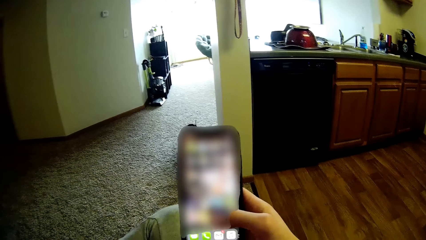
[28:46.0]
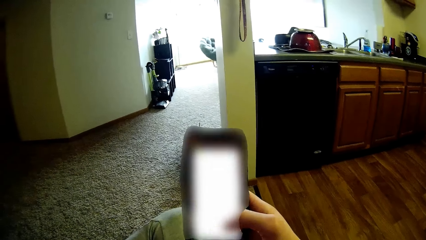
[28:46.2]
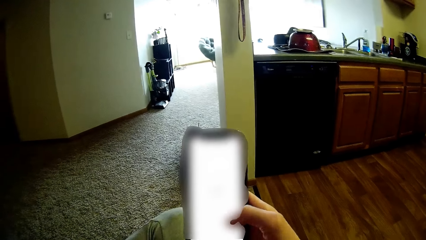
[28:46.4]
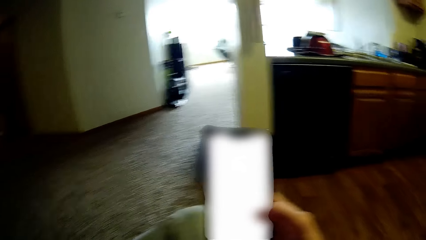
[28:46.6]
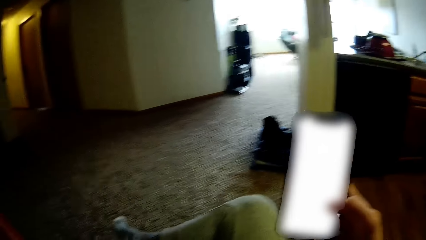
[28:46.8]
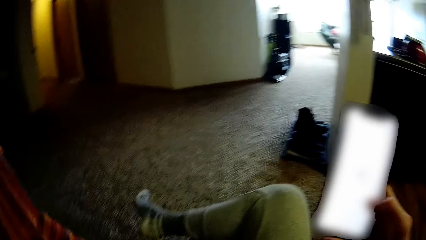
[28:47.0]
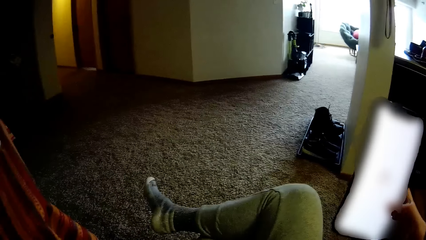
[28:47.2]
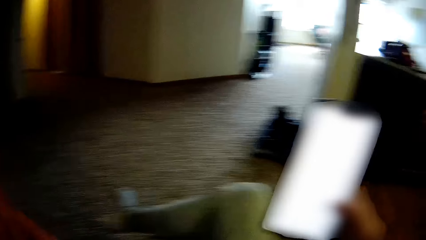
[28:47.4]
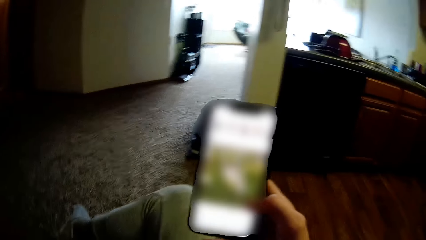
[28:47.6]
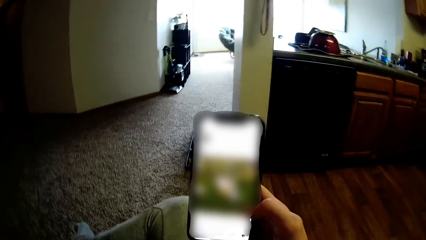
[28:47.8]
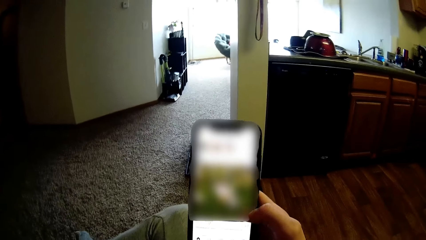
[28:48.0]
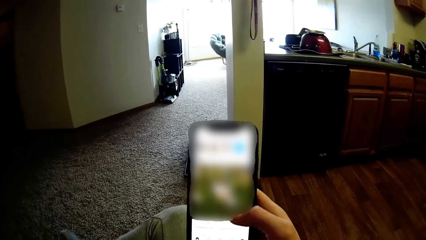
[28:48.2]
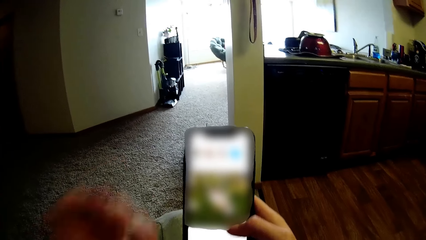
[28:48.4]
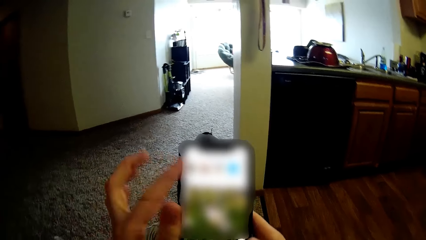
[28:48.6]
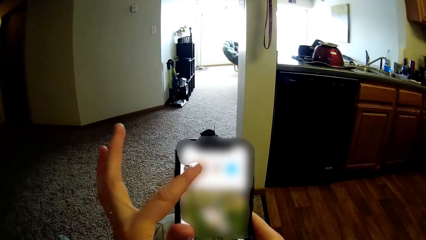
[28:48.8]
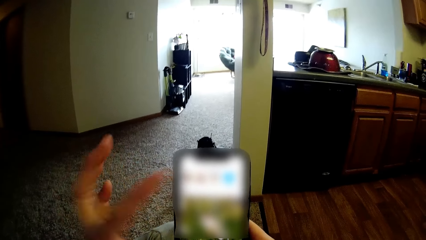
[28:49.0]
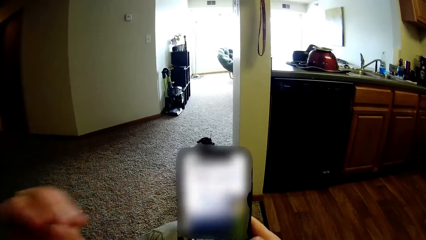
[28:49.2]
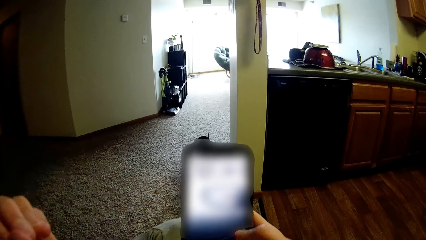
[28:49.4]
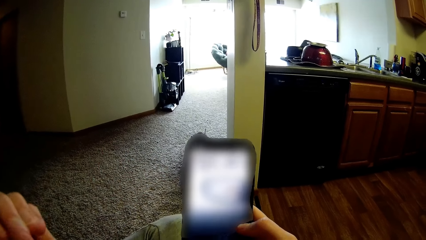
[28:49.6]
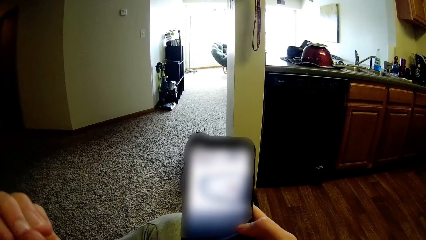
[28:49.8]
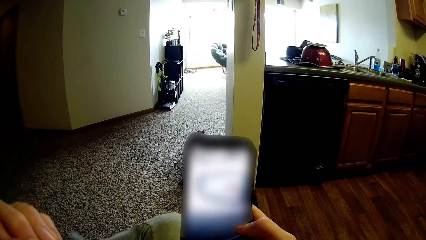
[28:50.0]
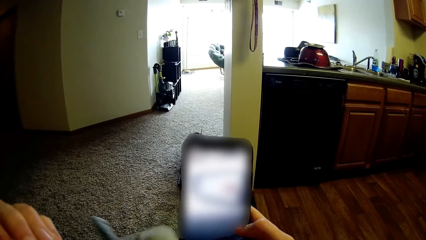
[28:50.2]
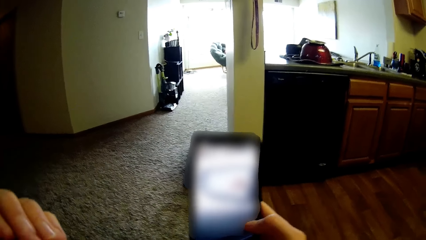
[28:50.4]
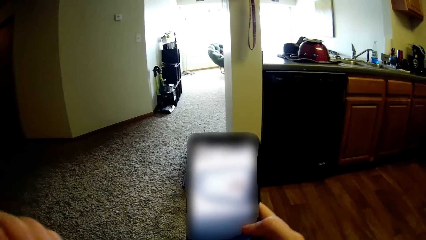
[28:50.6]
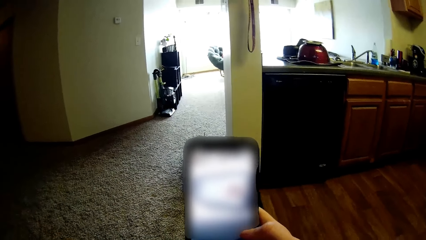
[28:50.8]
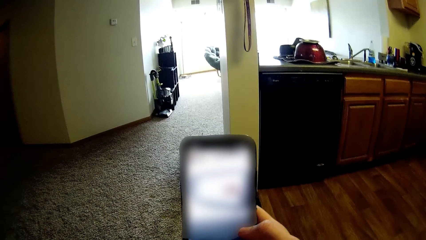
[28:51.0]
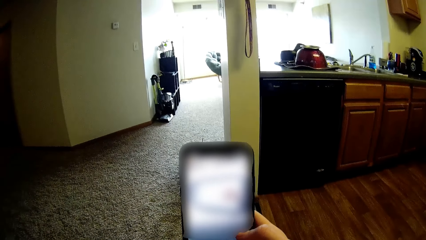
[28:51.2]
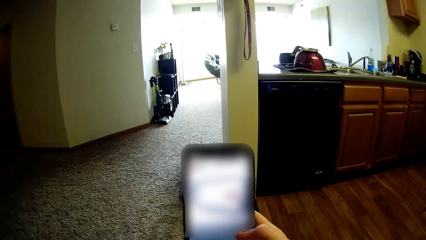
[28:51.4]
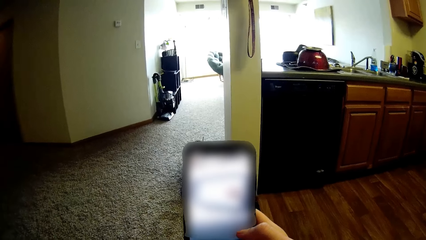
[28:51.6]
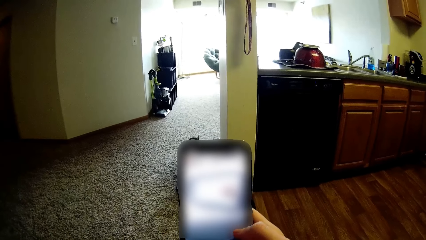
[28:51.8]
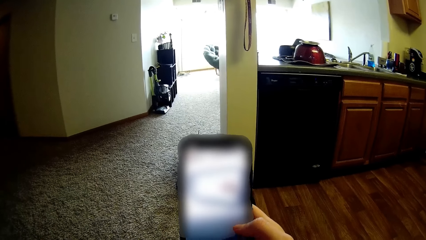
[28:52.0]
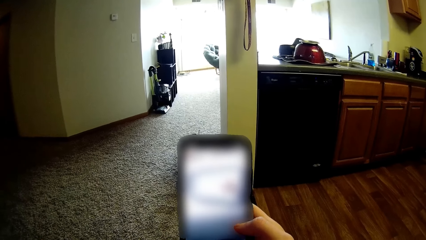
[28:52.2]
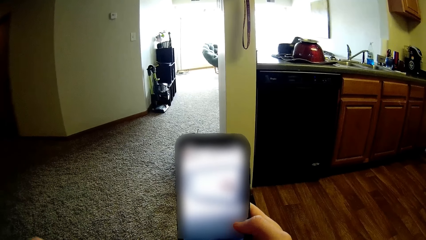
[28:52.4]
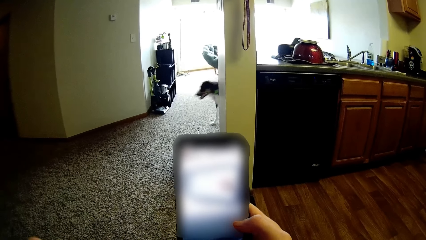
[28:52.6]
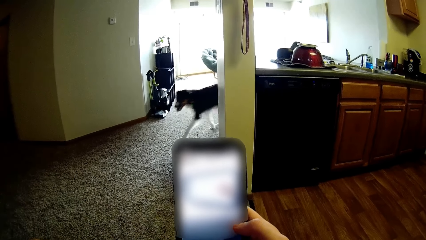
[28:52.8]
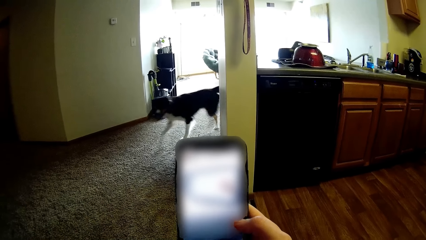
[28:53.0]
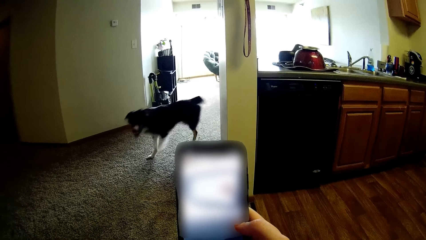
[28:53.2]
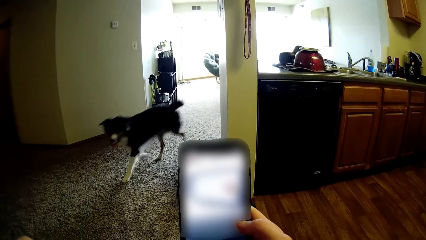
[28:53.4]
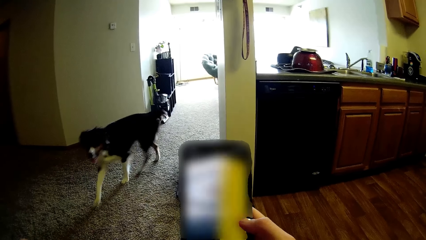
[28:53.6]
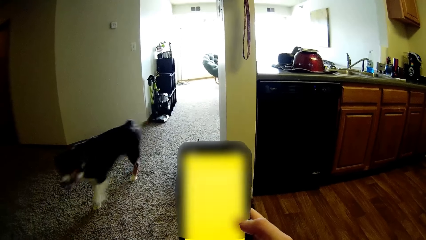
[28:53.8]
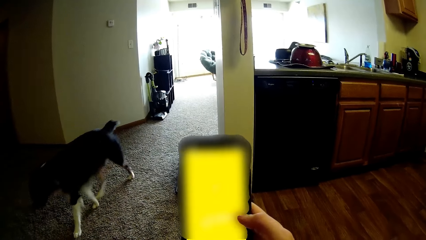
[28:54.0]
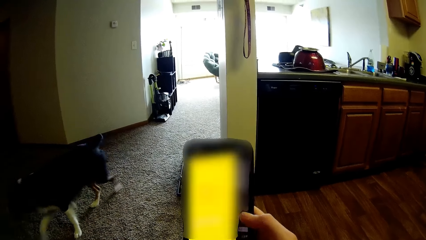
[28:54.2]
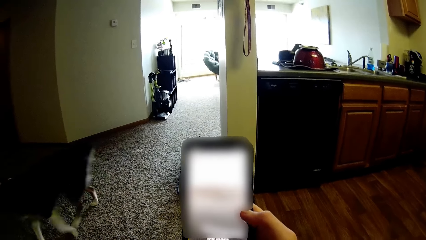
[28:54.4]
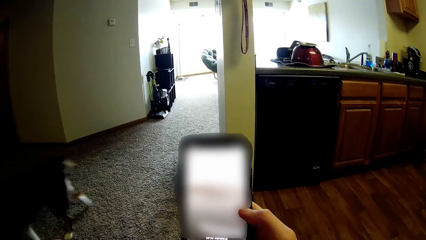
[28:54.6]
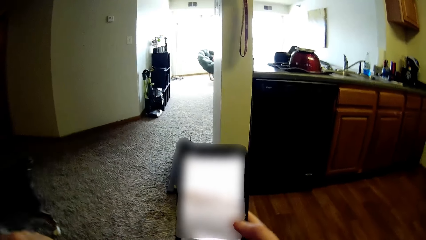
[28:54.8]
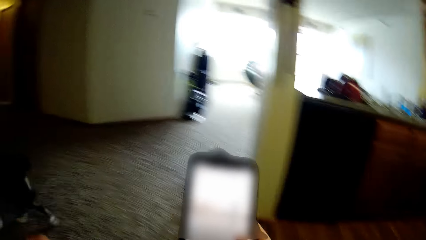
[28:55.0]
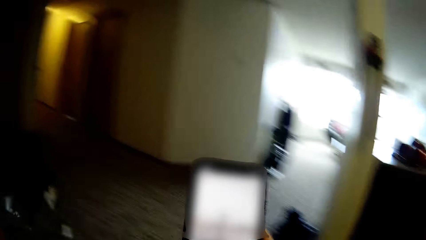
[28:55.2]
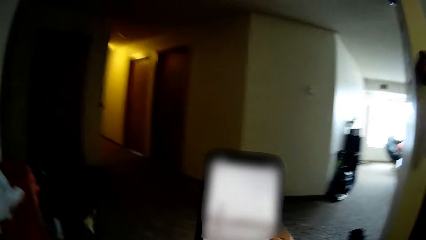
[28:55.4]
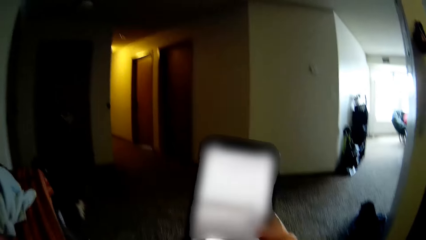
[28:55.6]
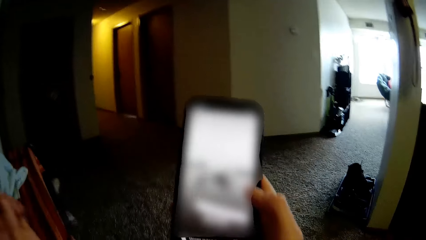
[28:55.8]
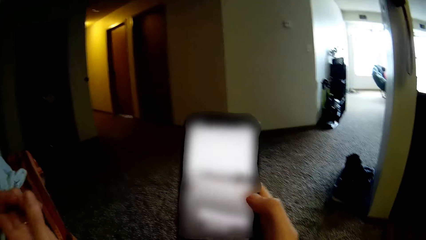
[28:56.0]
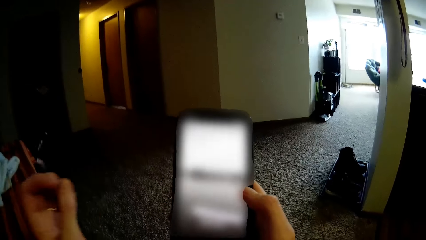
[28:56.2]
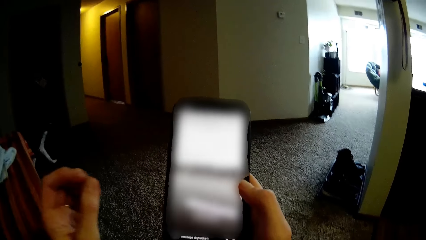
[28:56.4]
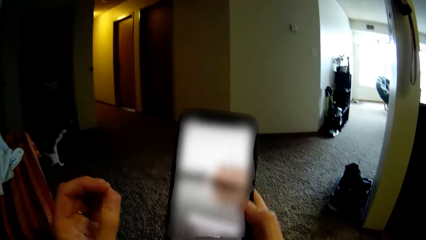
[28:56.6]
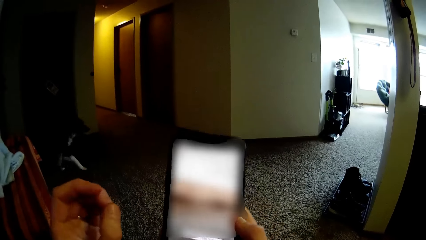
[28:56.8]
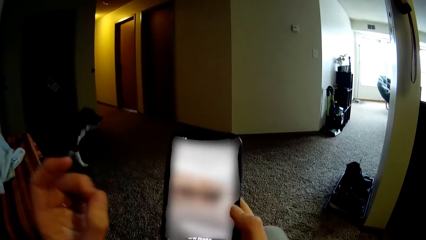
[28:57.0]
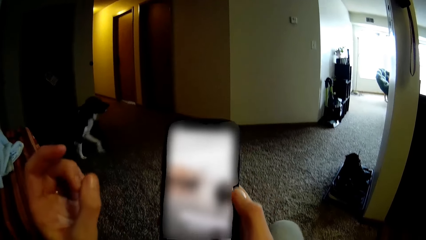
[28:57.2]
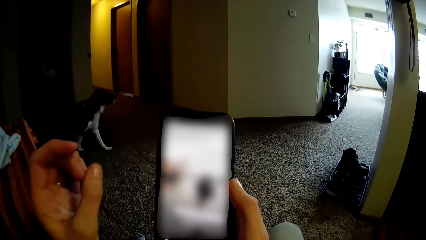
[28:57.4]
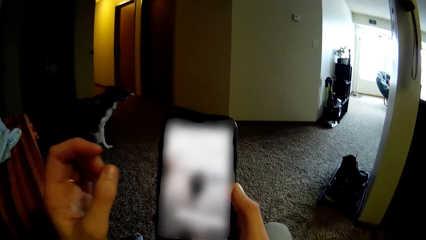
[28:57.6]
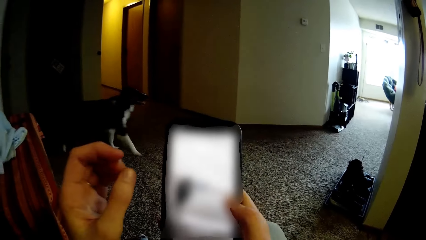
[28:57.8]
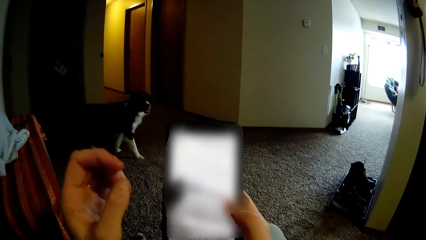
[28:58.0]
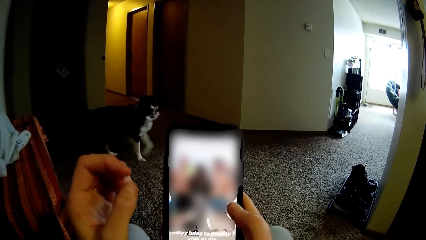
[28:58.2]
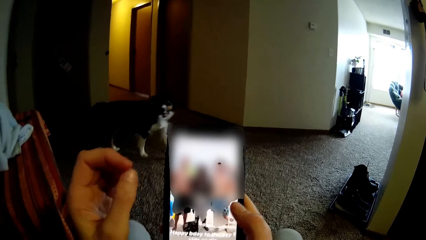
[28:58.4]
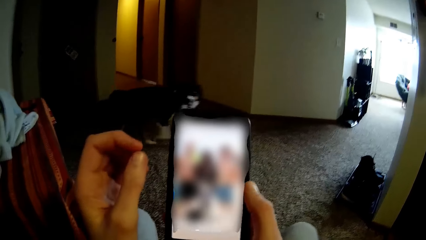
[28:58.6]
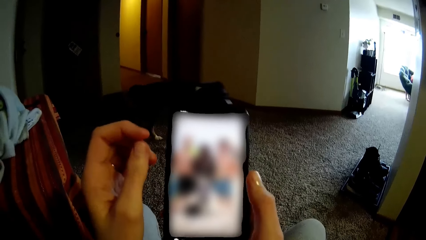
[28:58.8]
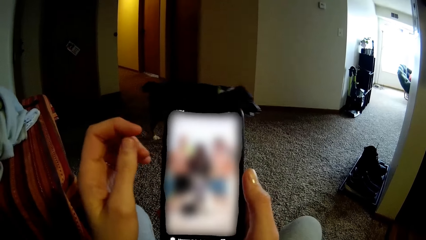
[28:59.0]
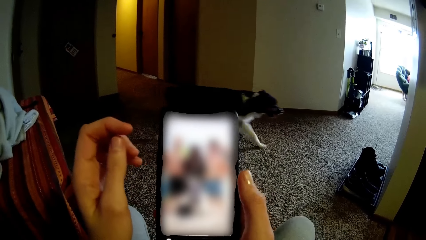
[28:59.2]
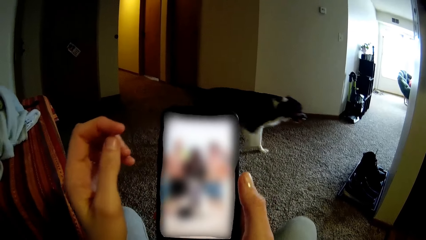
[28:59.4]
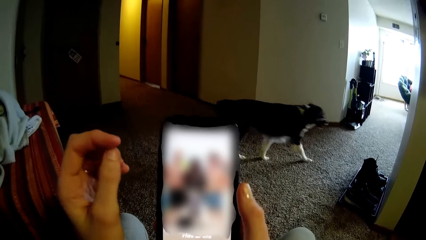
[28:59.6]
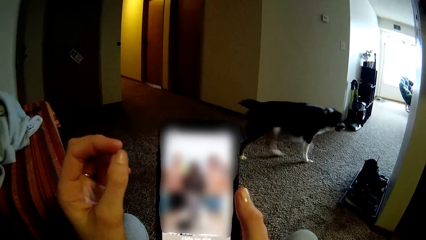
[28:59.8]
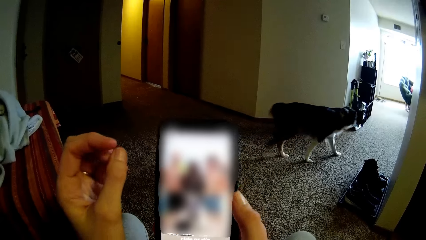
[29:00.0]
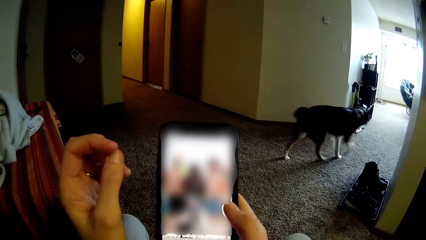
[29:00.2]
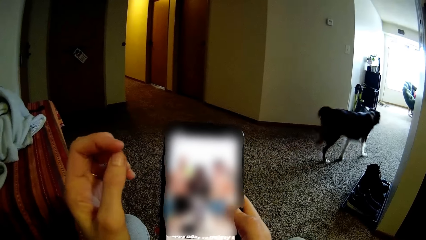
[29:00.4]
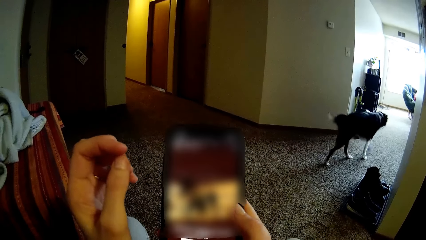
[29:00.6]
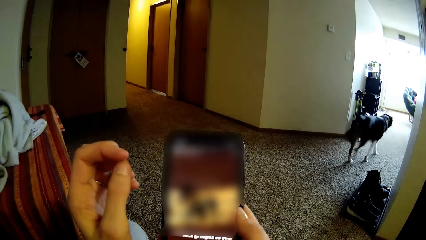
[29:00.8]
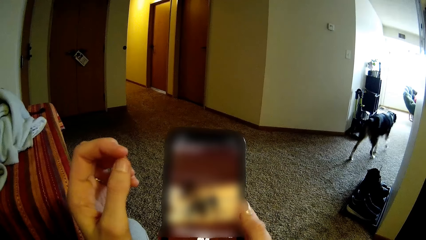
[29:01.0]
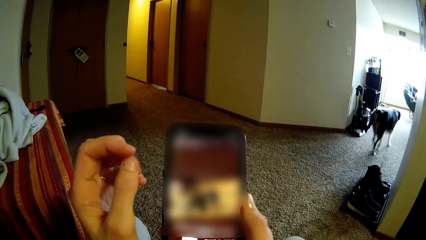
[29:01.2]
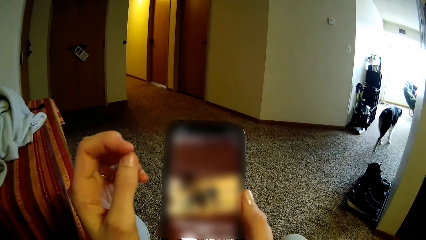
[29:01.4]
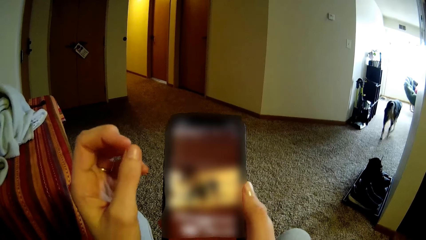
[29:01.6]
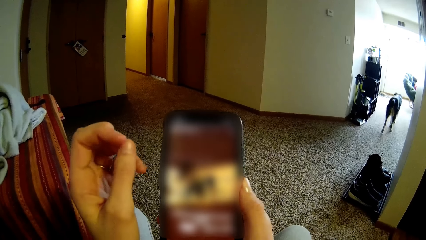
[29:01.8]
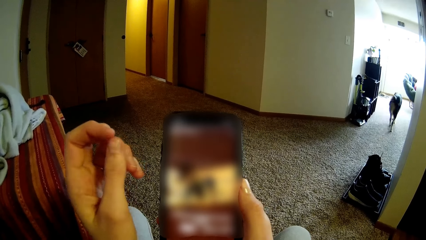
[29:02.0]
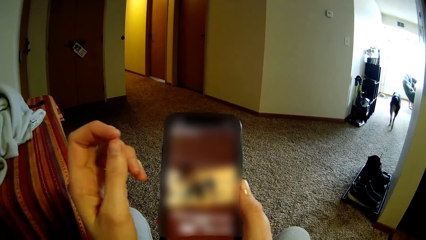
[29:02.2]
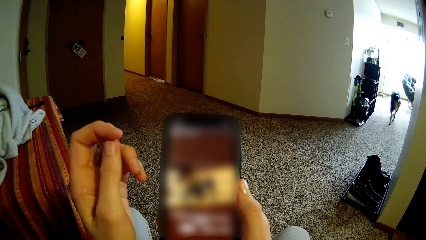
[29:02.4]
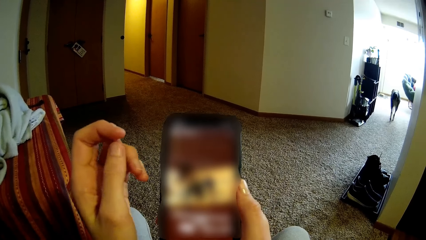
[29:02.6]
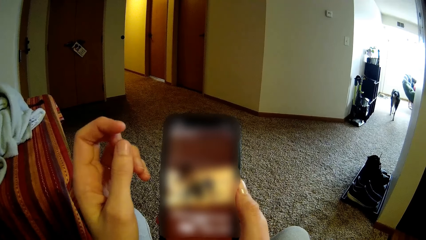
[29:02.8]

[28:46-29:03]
The camera wearer uses the phone. They use the phone repeatedly. The dog walks past the camera wearer. The camera wearer uses the phone. They use the phone repeatedly.
